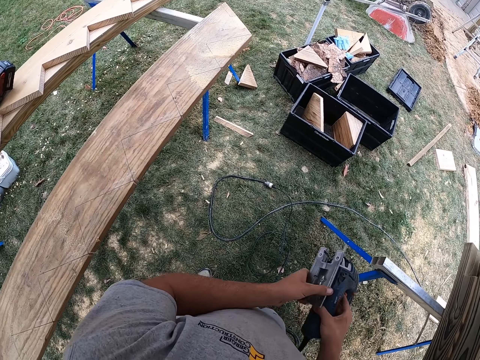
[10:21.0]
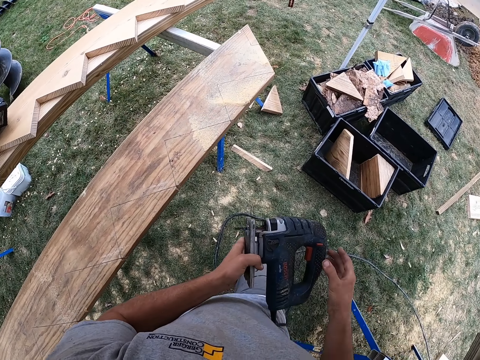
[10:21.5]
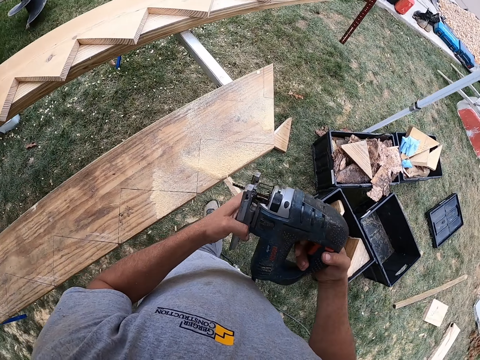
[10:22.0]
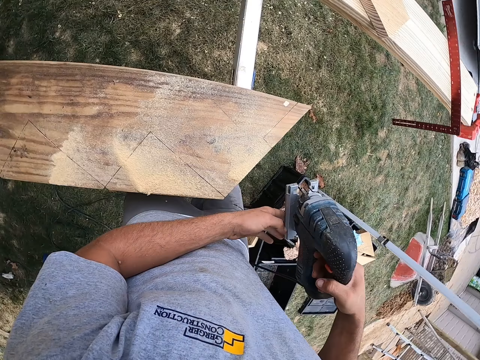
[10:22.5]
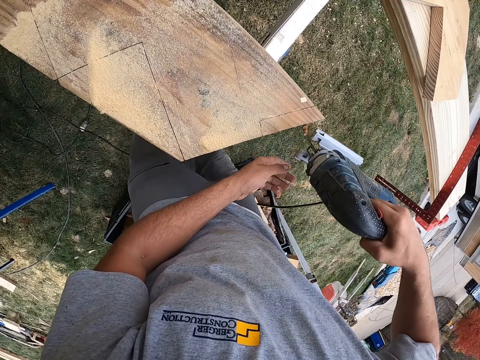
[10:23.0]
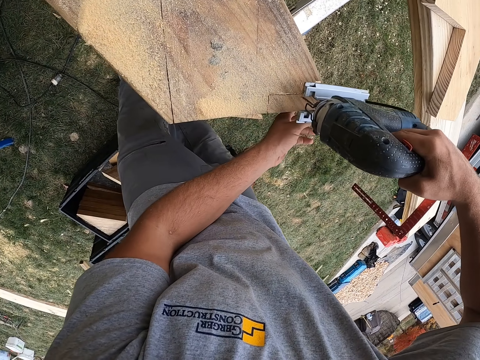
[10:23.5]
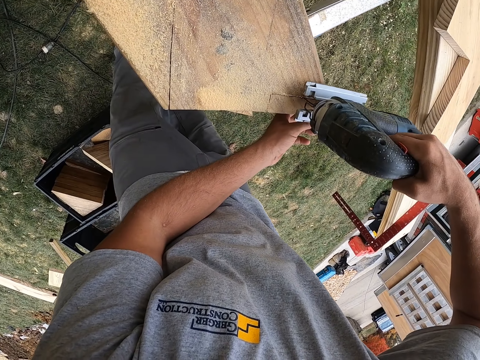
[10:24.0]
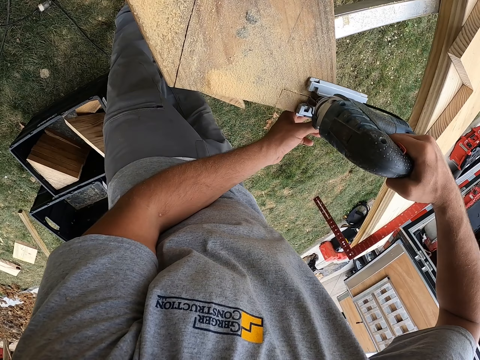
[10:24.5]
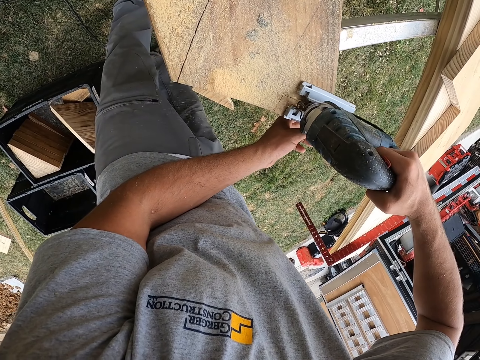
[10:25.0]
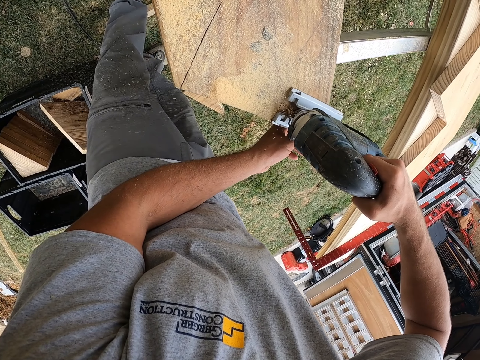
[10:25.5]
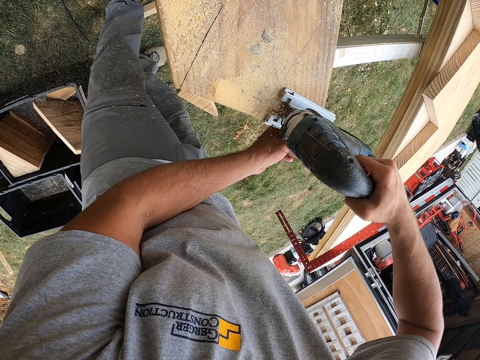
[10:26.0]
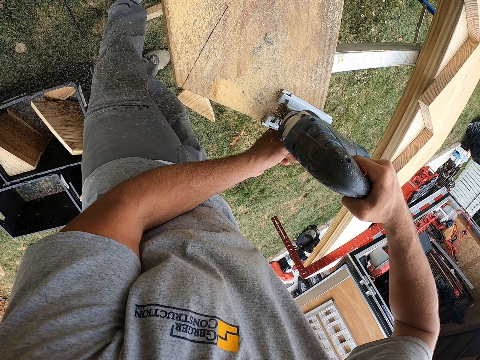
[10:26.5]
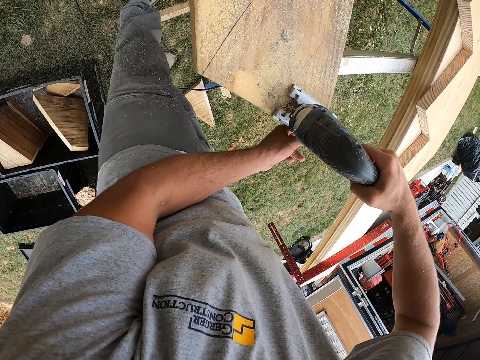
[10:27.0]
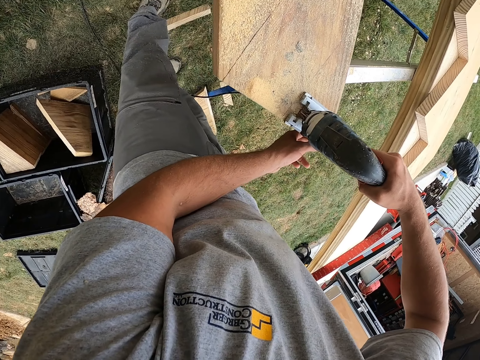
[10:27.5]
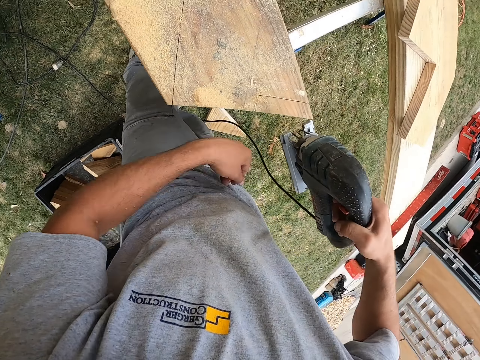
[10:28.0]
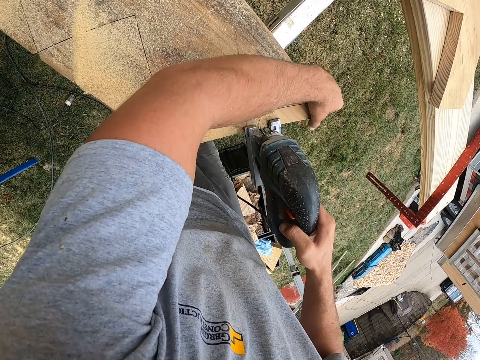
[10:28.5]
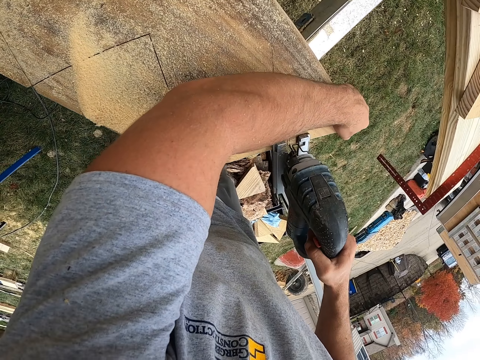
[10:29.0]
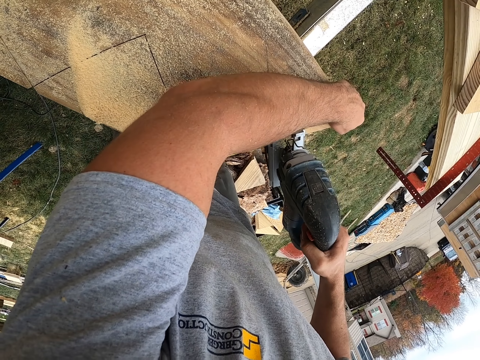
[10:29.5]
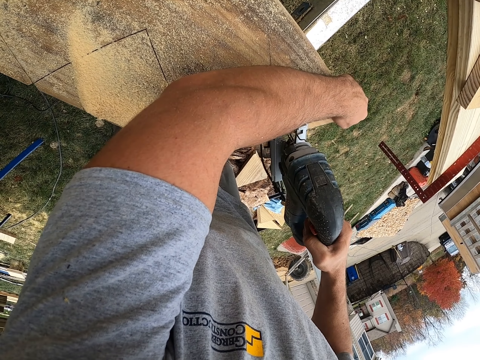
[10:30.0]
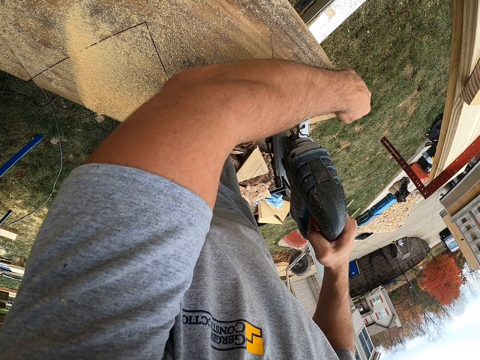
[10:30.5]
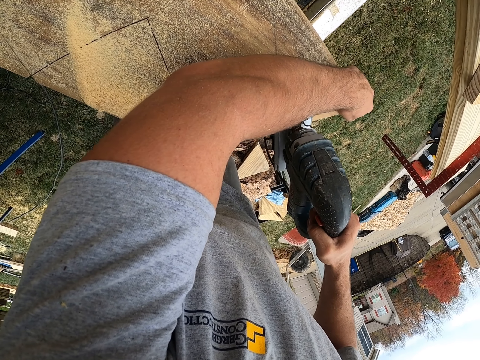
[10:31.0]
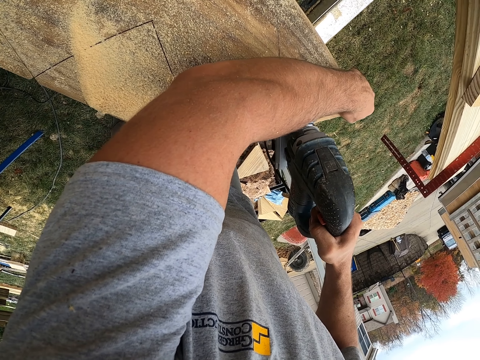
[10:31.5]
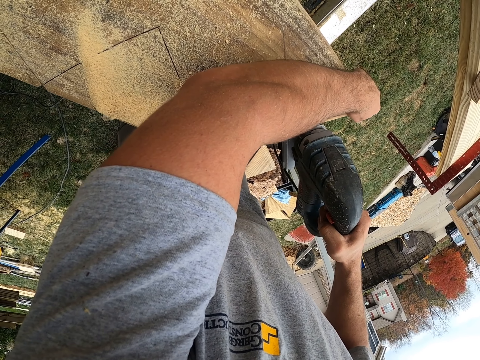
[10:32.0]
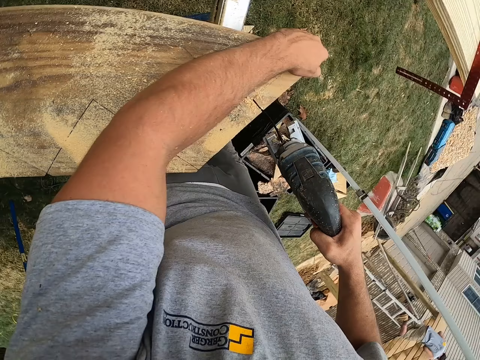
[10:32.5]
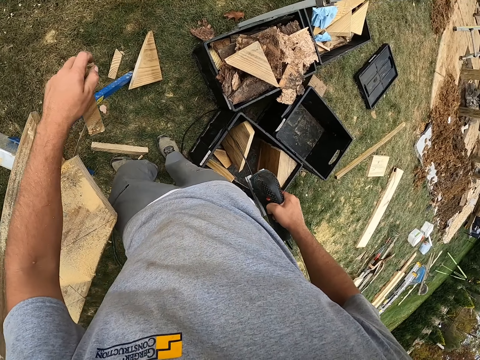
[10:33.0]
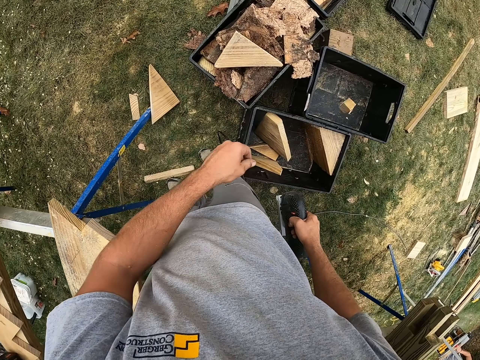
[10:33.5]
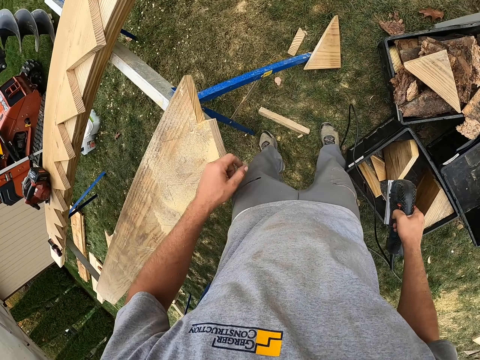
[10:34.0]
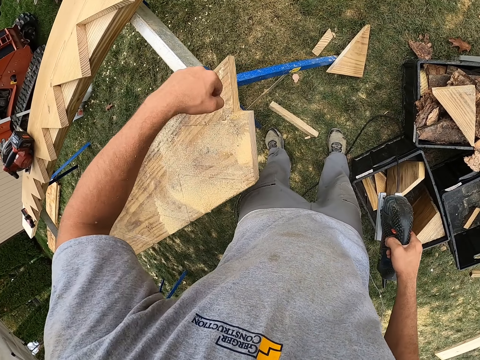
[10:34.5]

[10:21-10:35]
The camera wearer carries the power saw with both hands. He walks. He places the power saw on the wood. He cuts the wood with the power saw. He takes another machine. He moves the power saw on the wood. He lifts up the power saw with the right hand. He touches the piece of wood with his left hand. He cuts the wood with the power saw. He throws the piece of wood.

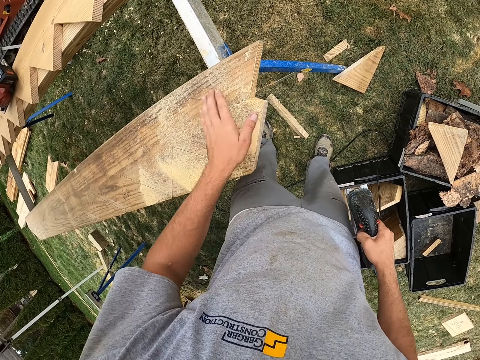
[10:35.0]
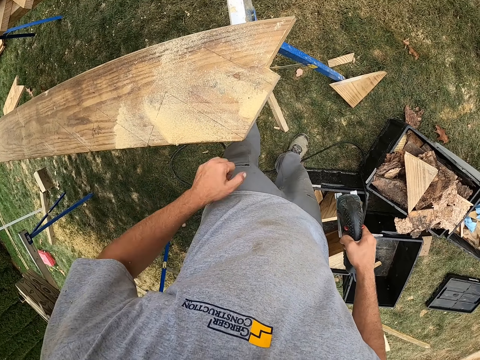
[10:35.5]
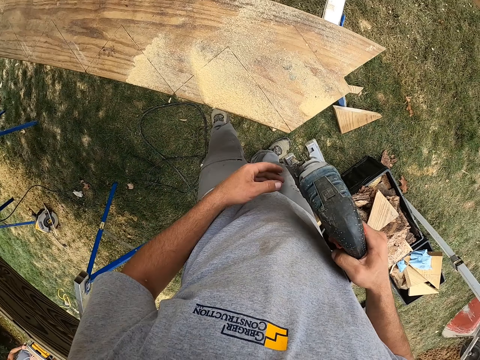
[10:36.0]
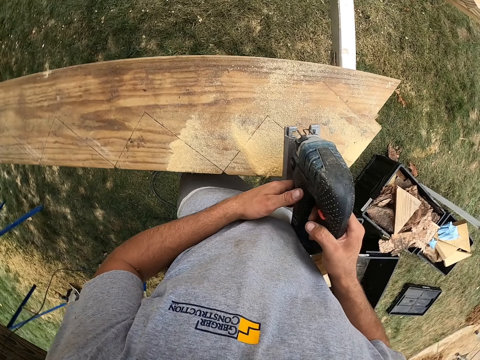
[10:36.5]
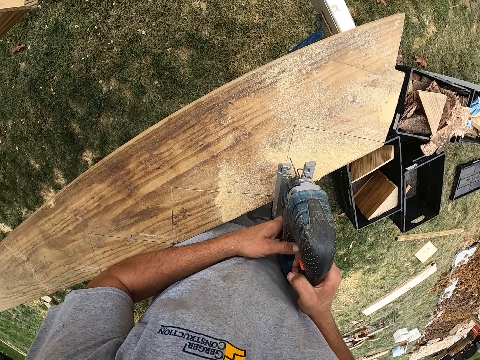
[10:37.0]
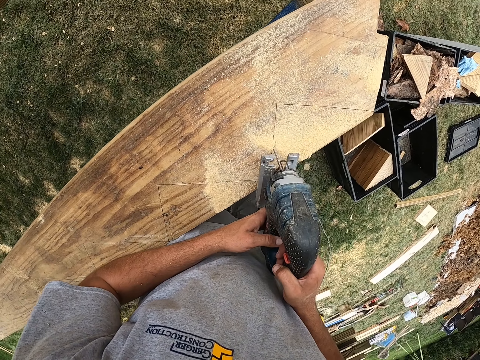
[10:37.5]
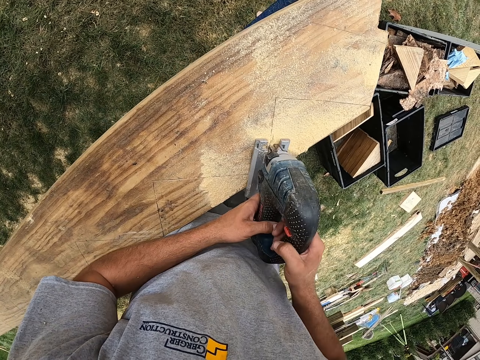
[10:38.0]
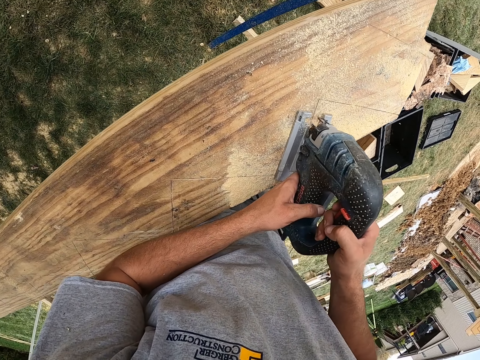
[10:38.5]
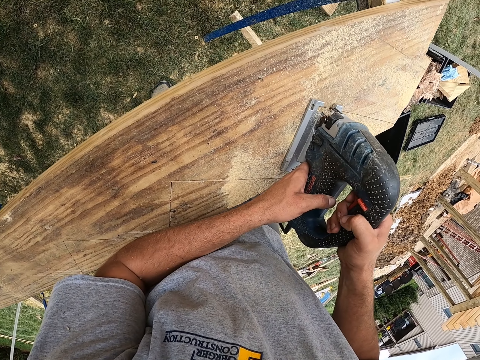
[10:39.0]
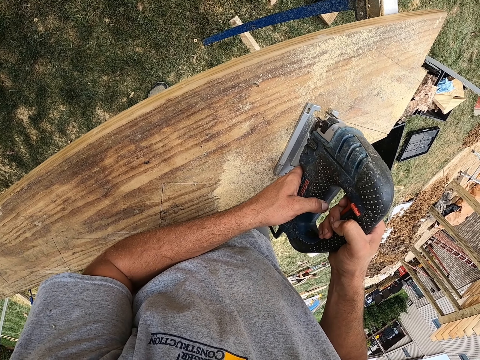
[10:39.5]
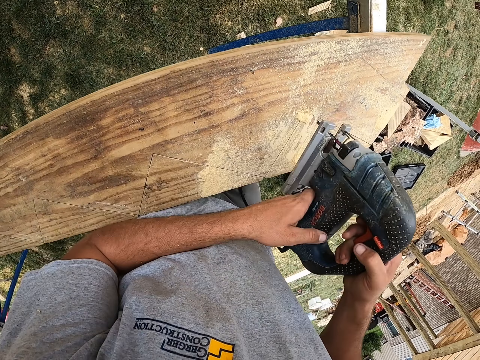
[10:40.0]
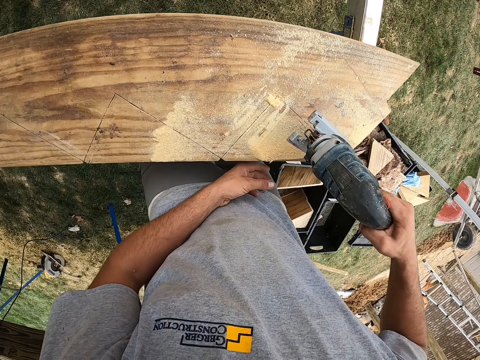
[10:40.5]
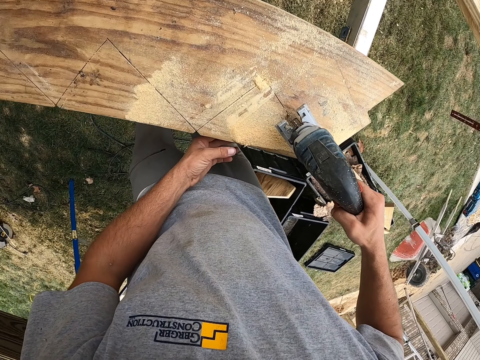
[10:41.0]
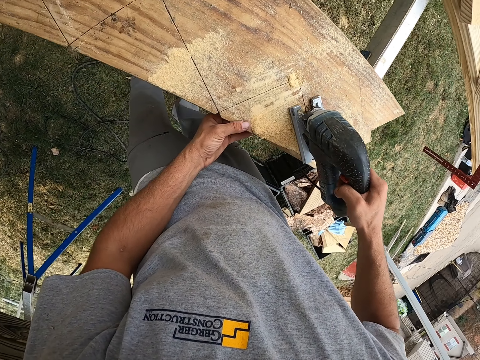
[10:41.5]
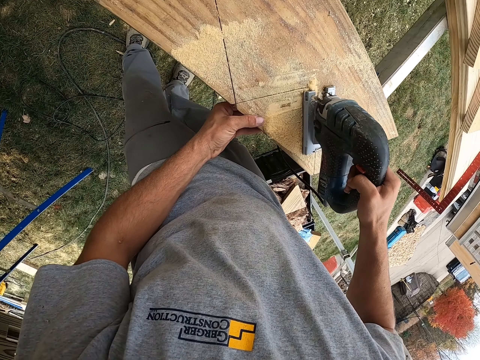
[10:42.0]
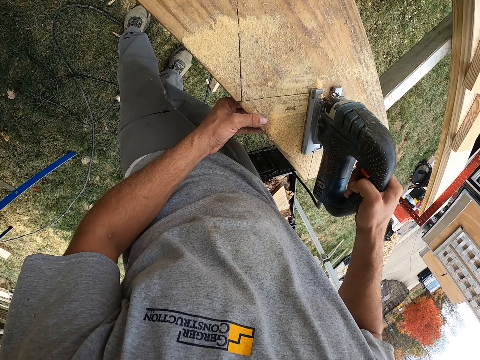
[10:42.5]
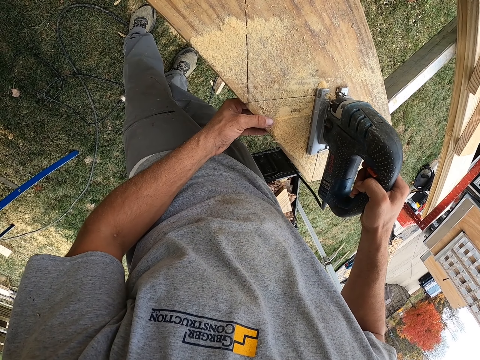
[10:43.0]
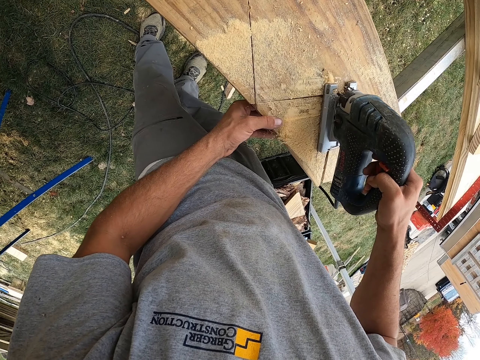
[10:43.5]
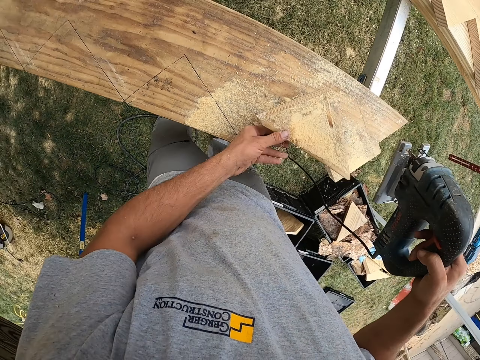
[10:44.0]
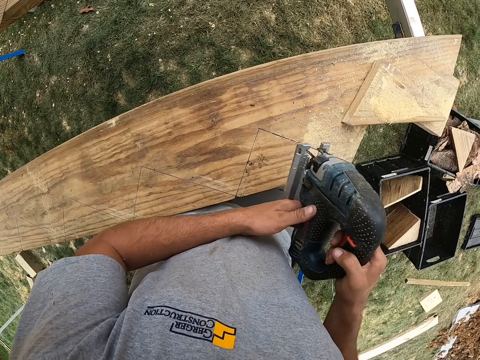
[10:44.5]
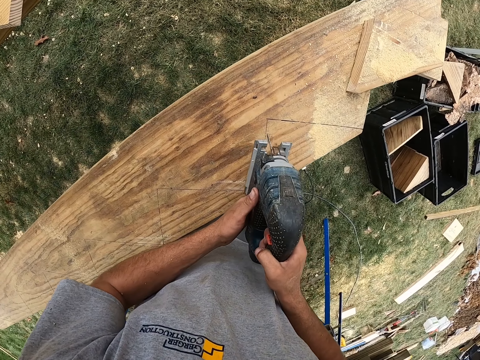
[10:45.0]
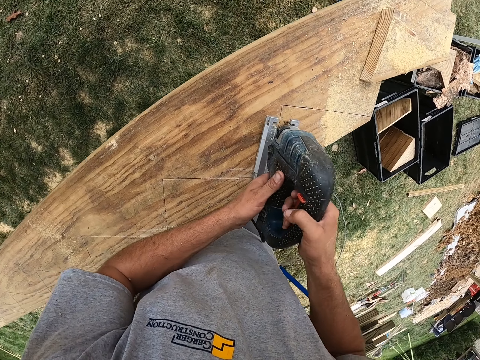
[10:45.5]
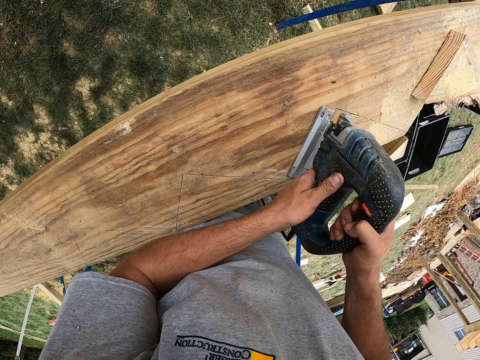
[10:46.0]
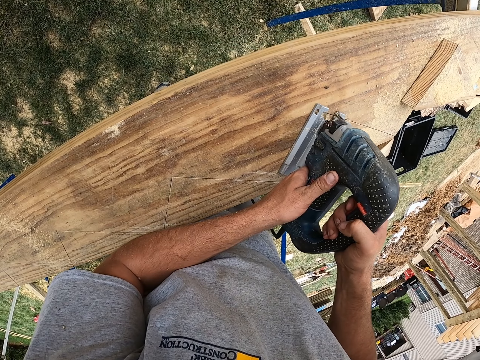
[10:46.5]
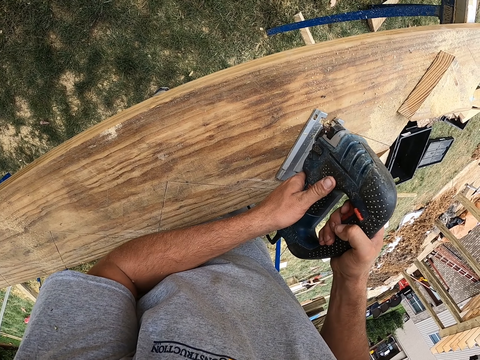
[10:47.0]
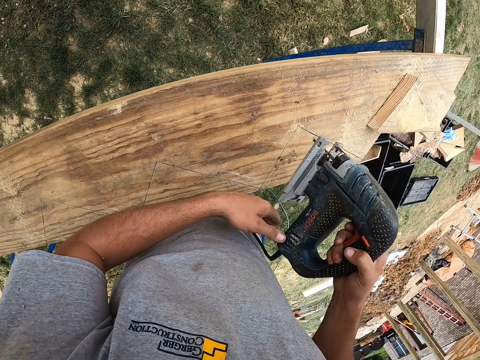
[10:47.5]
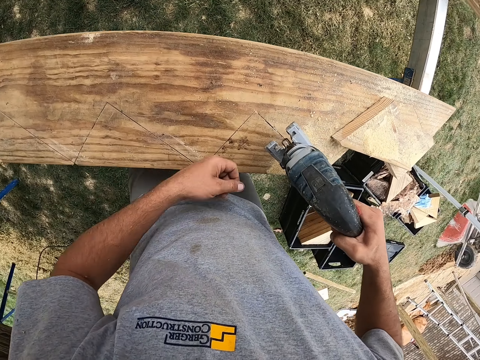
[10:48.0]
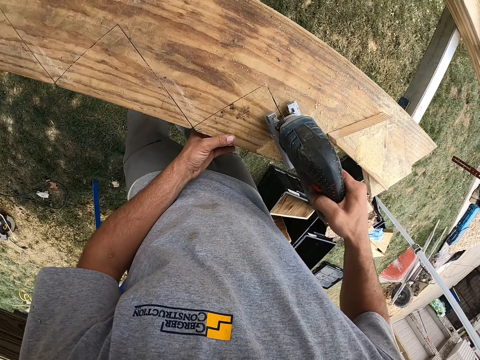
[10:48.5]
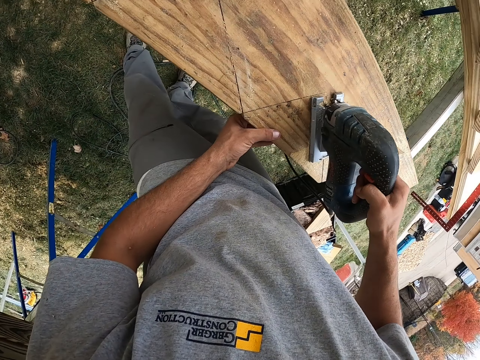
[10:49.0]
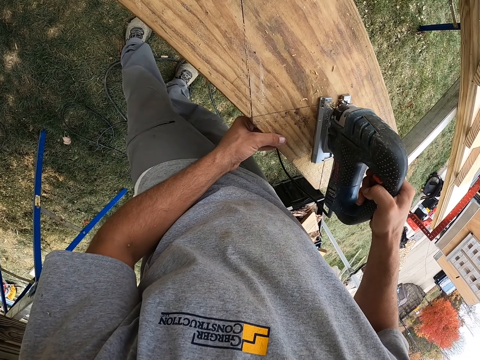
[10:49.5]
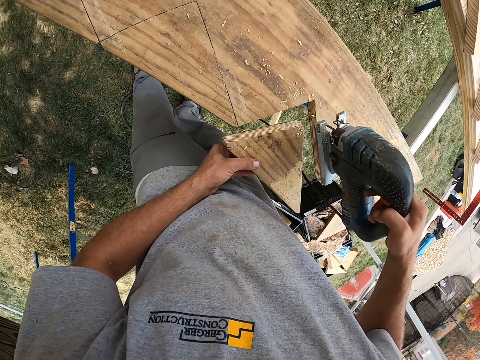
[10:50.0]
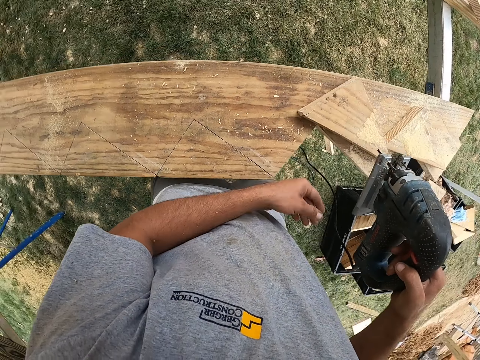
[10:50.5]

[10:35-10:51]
The camera wearer touches the wood with the left hand. He wipes the wood with his left hand. He lifts up the power saw with the right hand. He places the power saw on the wood. He throws pieces of wood in a bucket. He cuts the wood with the power saw. He lifts up the power saw with the right hand. He places the power saw on the wood. He cuts the wood with the power saw. He holds the wood with his left hand. He lifts up the cut wood with his left hand. He lifts up the power saw with both hands. He cuts the wood with the power saw and puts it aside. He moves his right hand on the wood. He places the power saw on the wood. He cuts the wood with the power saw. He lifts up the cut wood with his left hand.
